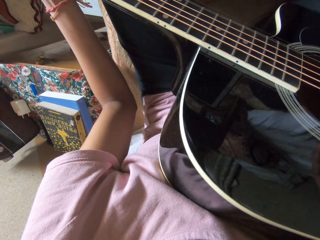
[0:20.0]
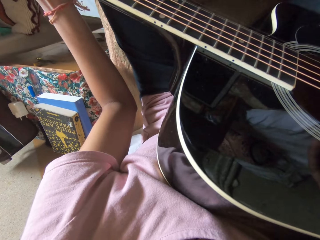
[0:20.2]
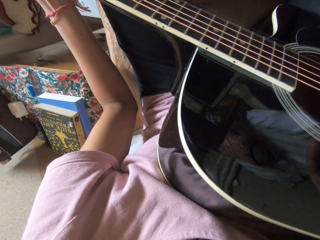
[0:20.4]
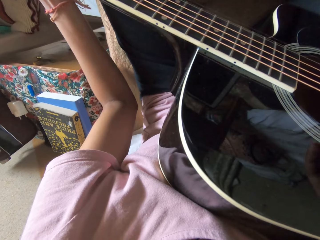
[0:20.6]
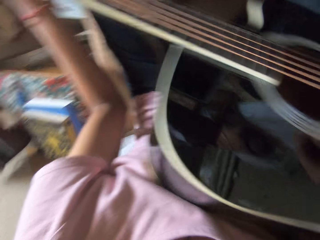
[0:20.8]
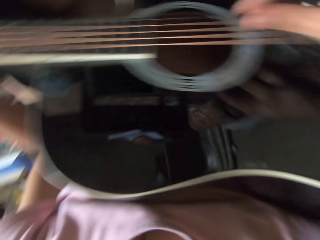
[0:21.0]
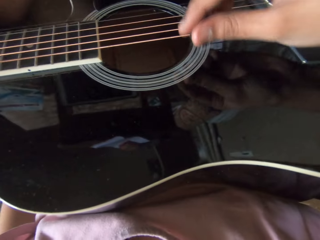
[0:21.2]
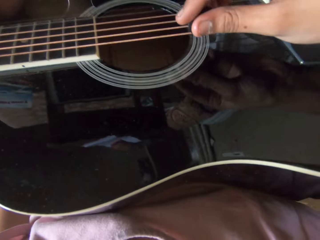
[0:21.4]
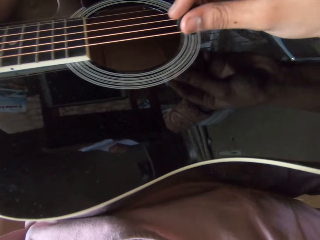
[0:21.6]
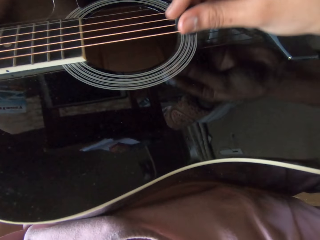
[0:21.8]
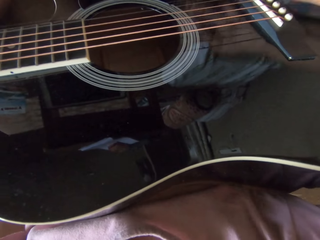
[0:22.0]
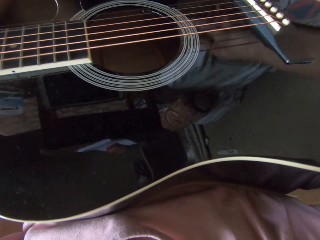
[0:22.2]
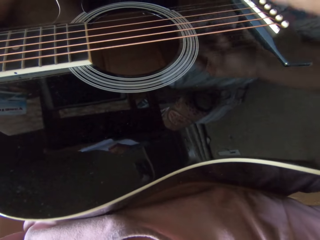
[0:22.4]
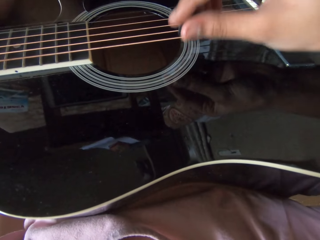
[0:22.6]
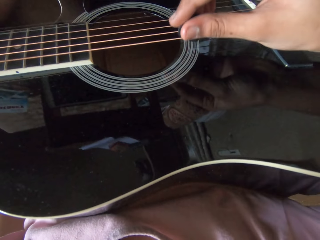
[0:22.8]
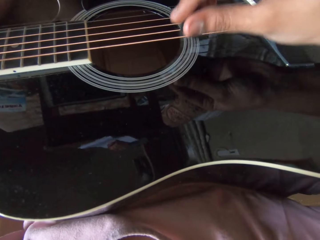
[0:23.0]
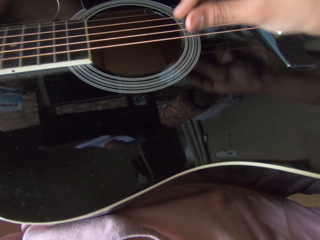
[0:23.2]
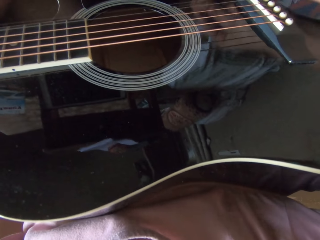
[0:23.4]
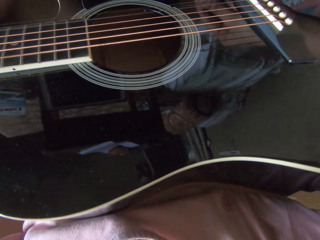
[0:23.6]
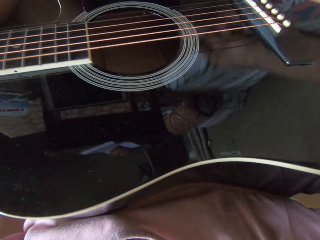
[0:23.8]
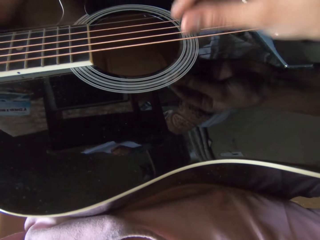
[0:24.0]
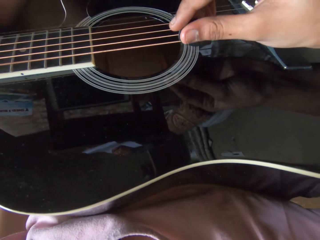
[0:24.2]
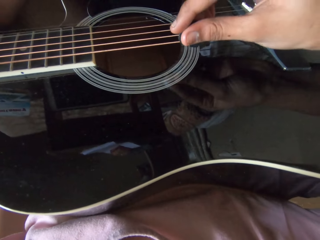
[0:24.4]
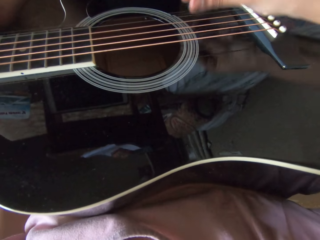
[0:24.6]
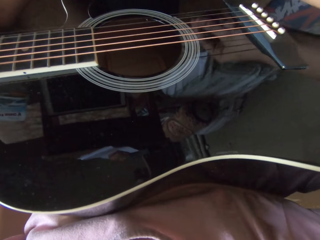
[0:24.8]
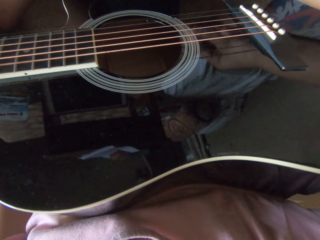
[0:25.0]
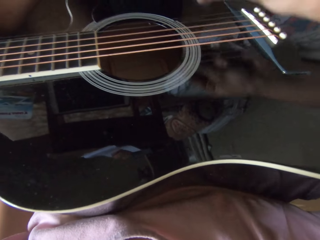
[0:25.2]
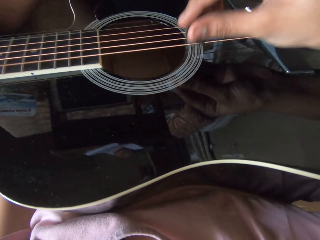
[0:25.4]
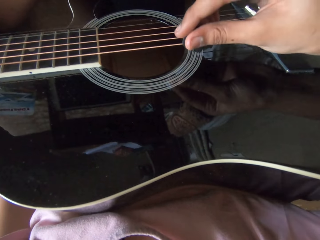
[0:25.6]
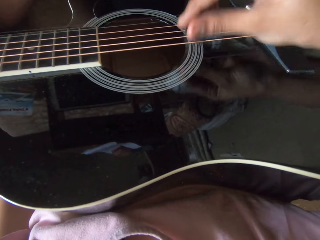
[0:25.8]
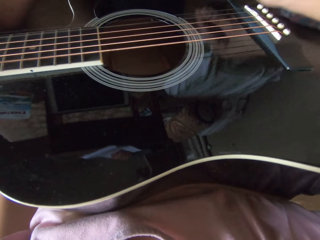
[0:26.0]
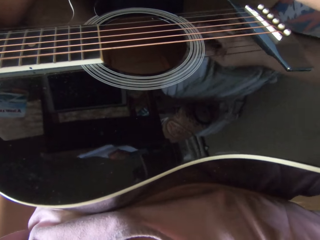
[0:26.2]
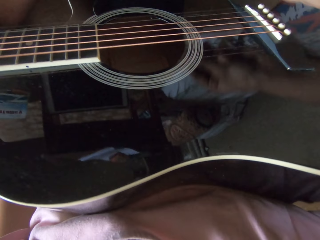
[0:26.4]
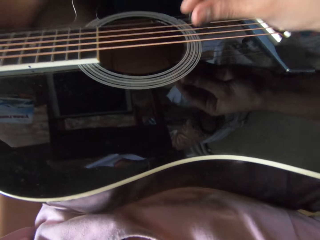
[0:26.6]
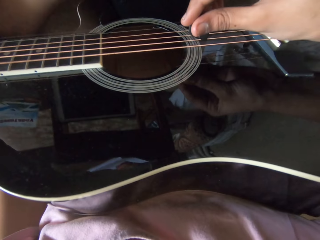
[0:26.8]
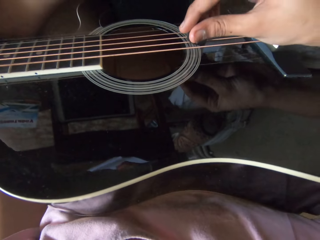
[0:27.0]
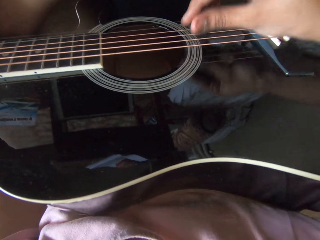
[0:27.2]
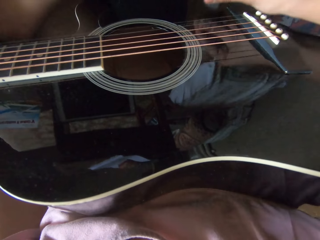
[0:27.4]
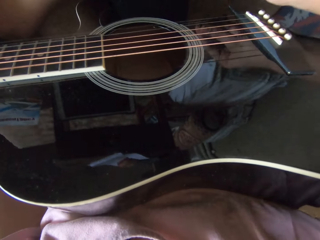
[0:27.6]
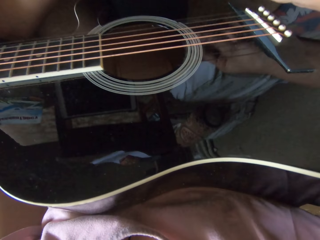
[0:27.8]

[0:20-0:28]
The camera wearer plays the guitar.

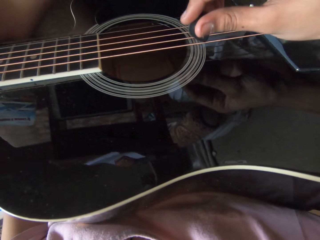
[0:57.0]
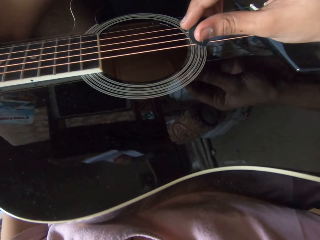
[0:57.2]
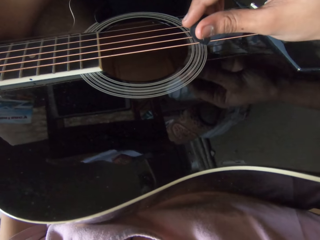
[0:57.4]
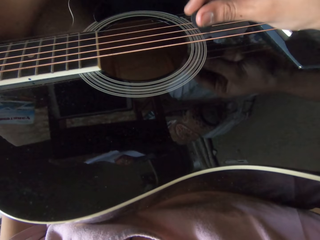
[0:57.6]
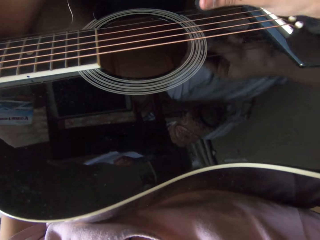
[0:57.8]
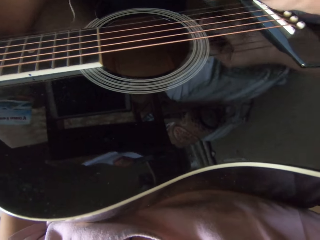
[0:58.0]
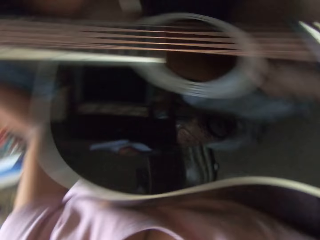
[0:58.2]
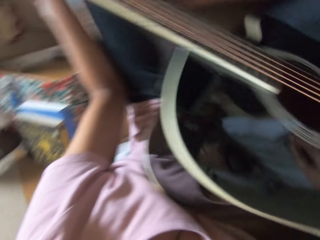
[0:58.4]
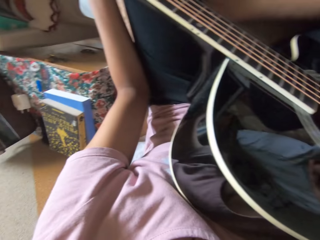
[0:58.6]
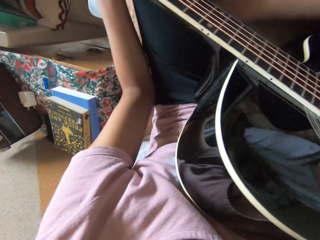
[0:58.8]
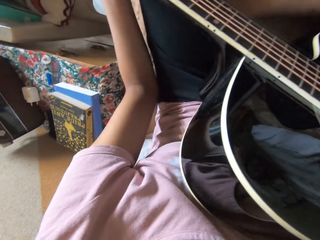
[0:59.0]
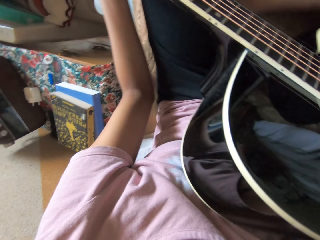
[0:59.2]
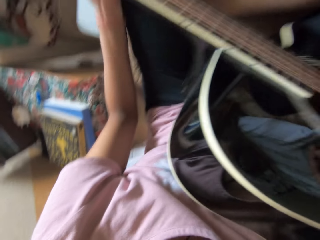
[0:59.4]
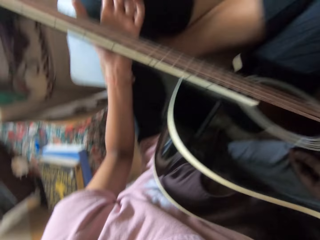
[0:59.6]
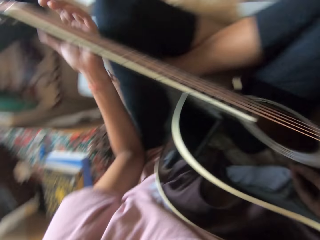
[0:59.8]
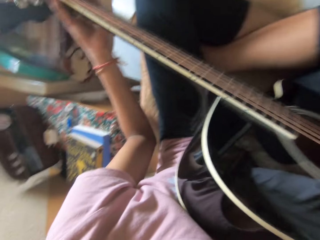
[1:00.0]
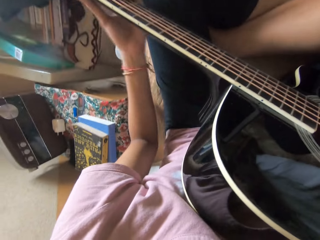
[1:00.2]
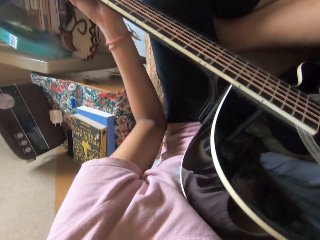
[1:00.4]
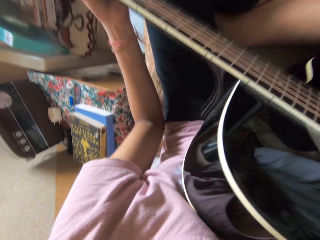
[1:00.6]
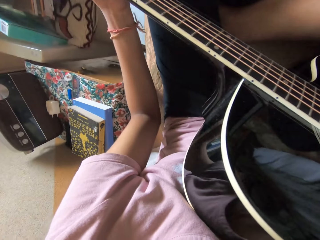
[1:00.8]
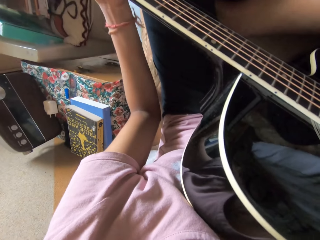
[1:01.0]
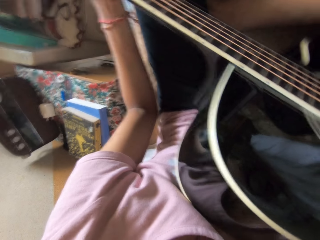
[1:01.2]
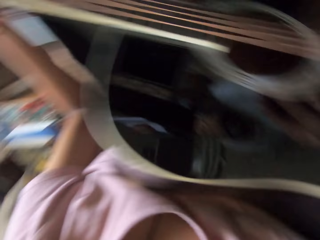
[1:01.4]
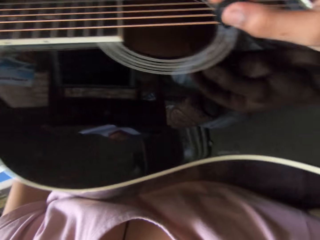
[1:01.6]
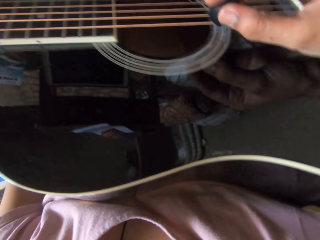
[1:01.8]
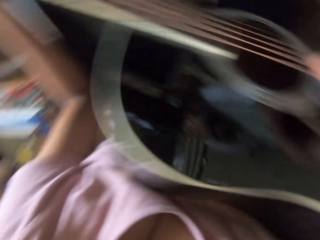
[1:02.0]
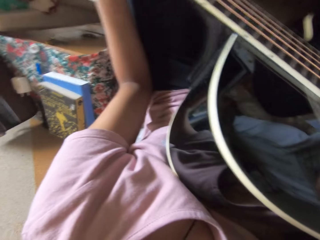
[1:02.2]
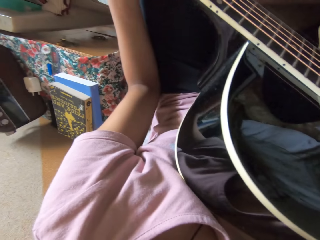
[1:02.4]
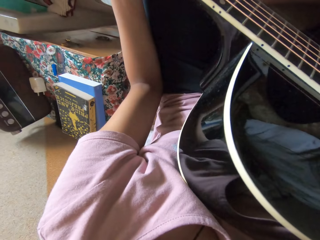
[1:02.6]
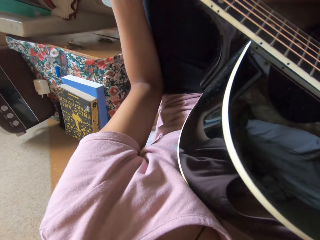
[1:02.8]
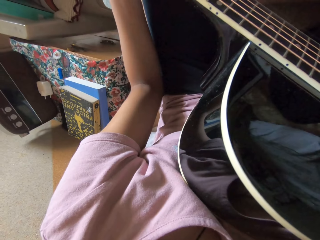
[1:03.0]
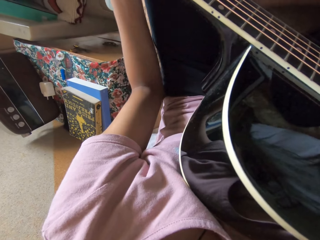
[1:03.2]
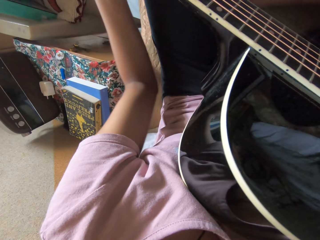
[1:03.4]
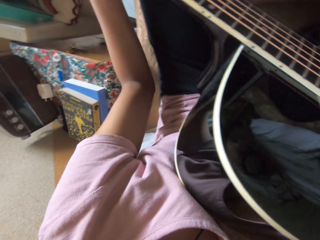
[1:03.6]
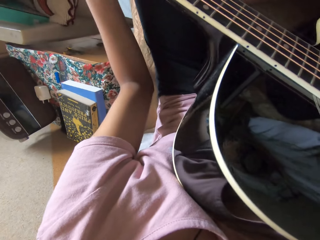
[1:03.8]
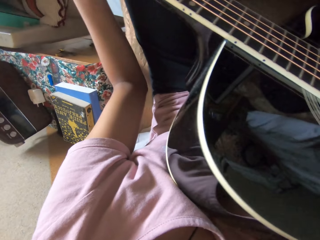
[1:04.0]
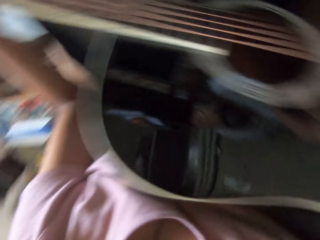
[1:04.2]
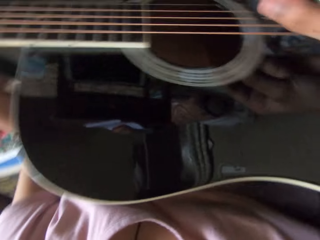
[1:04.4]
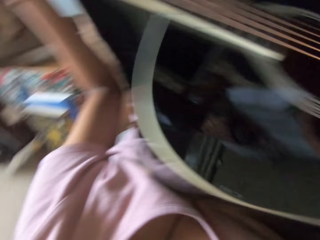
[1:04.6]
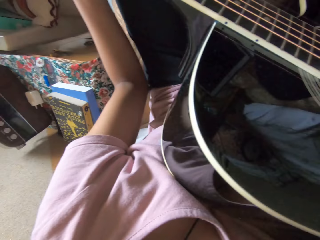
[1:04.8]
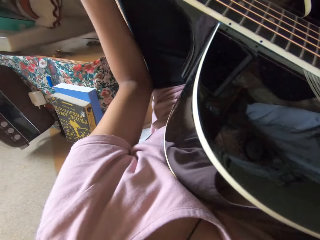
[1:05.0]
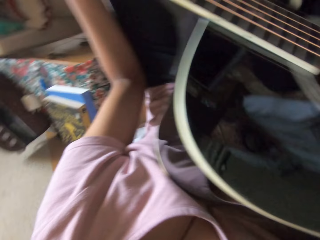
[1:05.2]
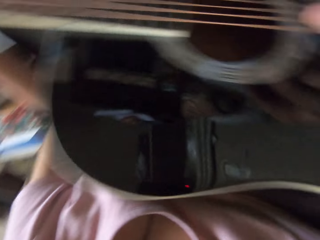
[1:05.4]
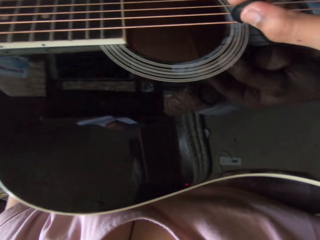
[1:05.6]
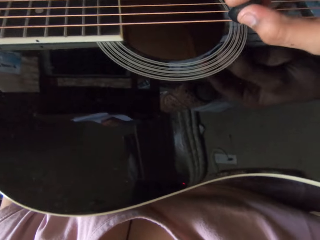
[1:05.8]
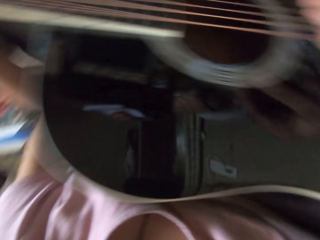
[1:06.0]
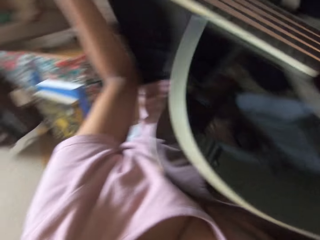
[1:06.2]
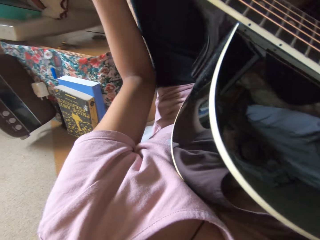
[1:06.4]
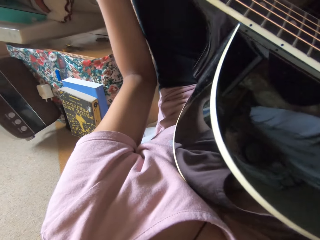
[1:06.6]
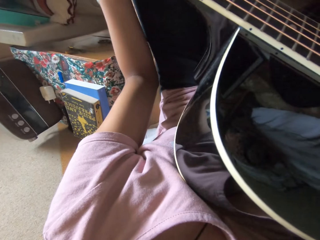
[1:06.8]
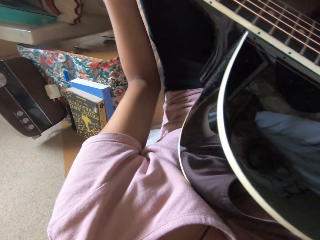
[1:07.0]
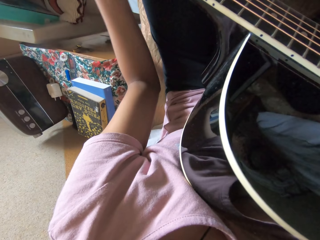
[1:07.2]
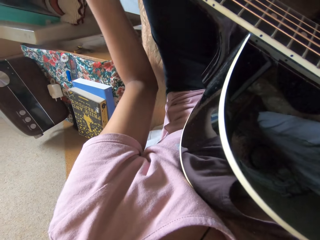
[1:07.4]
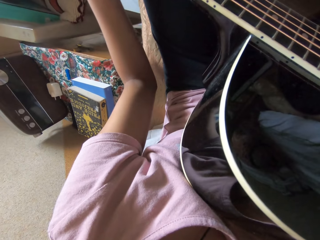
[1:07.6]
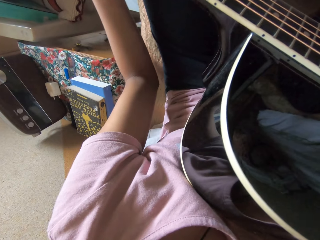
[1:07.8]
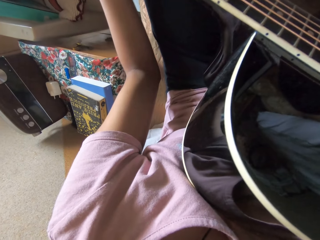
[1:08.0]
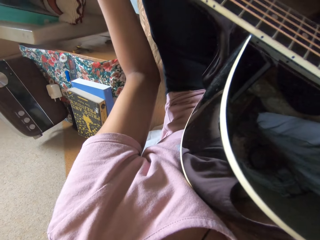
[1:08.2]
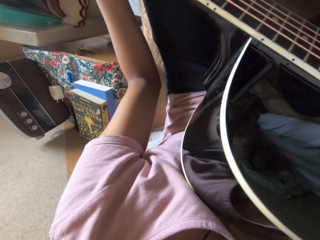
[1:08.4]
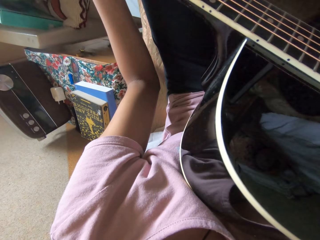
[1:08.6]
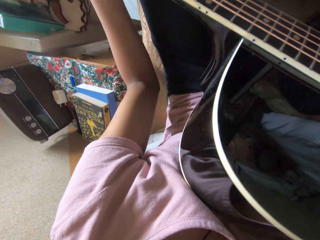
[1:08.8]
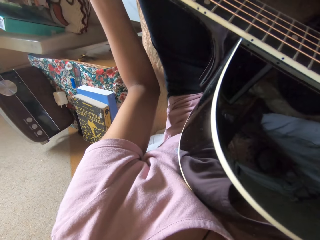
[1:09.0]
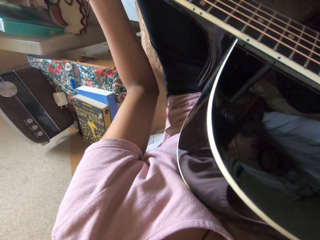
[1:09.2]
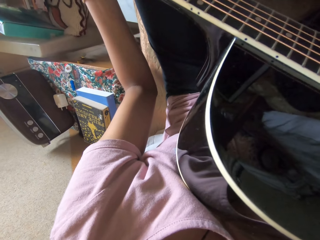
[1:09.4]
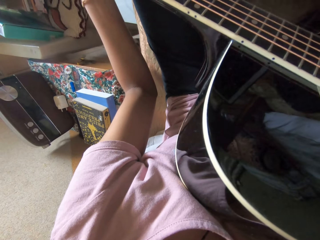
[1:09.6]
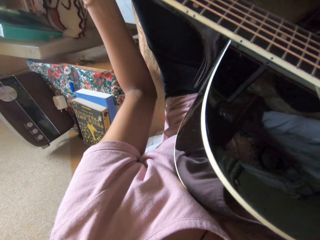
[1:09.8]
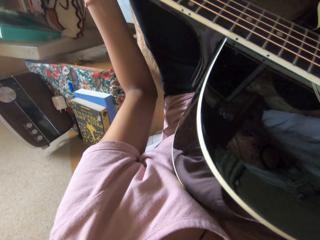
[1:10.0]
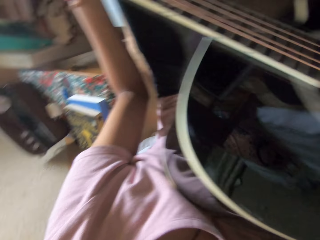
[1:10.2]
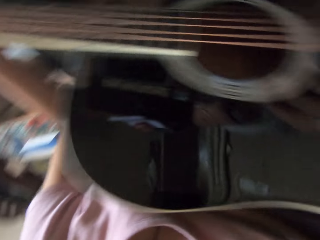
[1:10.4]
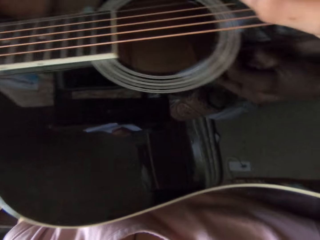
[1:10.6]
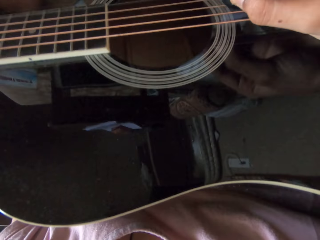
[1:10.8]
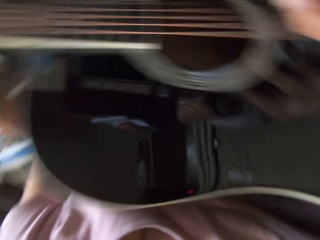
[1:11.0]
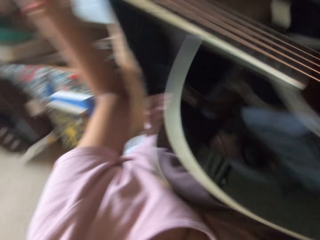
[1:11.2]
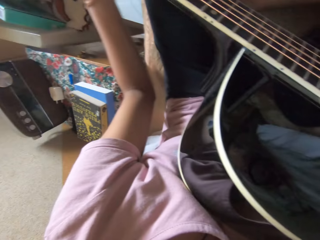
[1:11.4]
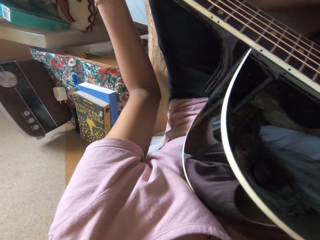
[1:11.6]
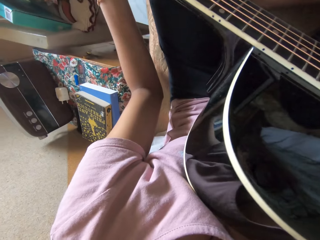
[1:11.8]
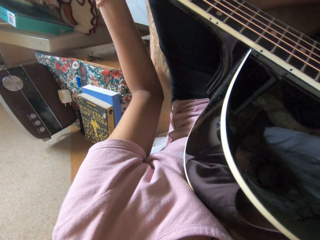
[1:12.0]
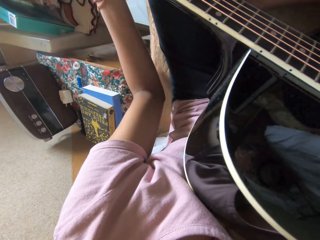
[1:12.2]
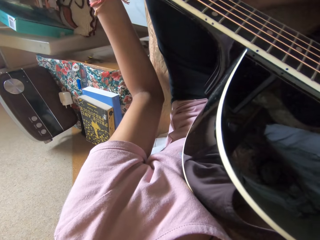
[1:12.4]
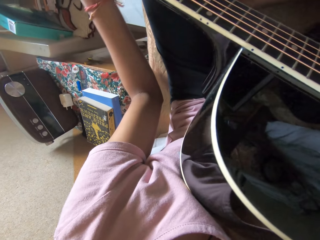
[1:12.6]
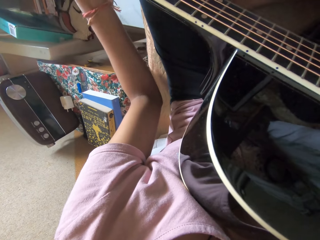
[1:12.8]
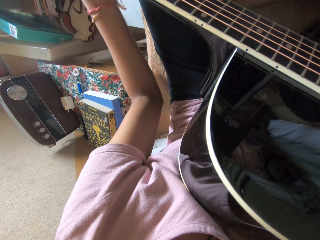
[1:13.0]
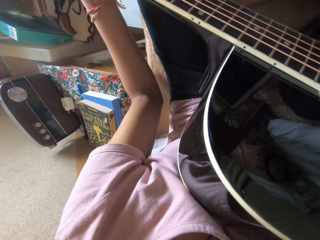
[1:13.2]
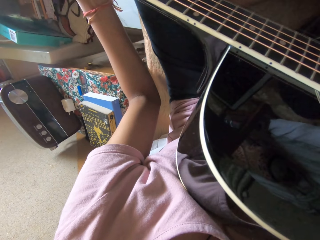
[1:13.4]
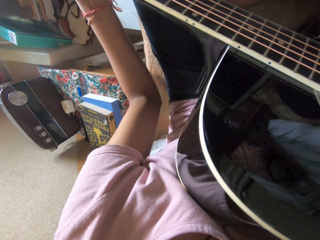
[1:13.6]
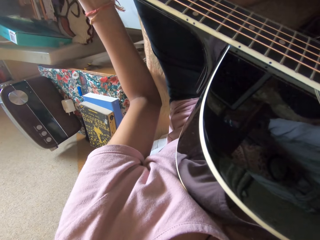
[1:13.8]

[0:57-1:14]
The camera wearer adjusts the guitar. They play the guitar.
